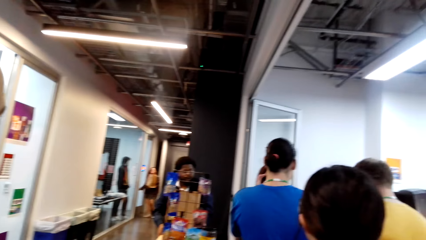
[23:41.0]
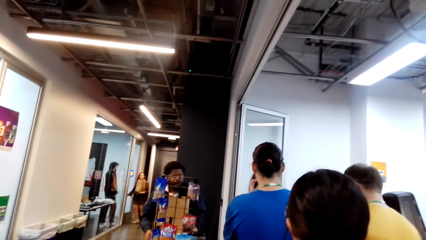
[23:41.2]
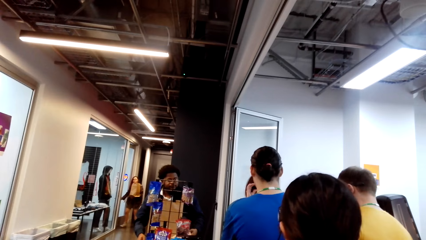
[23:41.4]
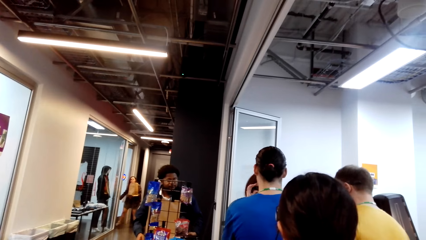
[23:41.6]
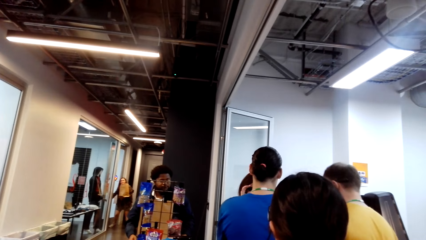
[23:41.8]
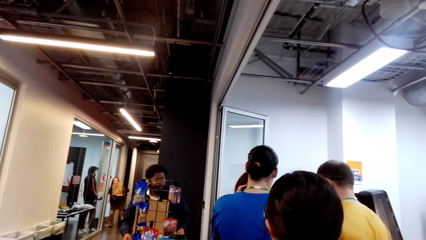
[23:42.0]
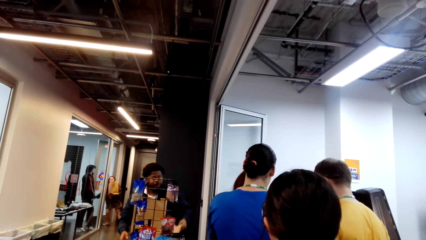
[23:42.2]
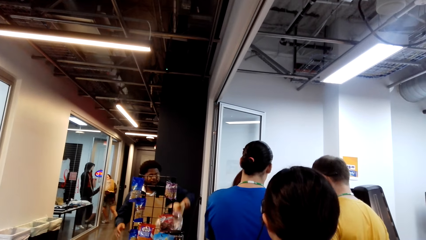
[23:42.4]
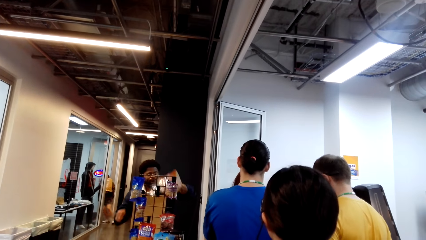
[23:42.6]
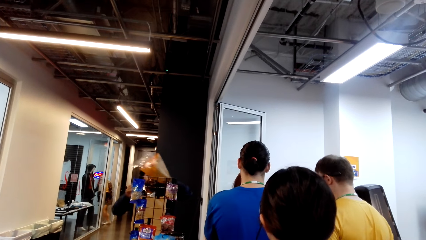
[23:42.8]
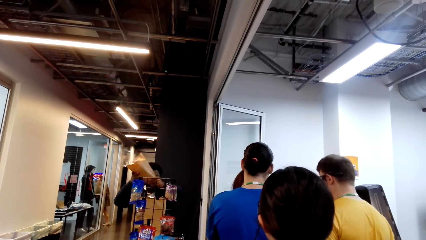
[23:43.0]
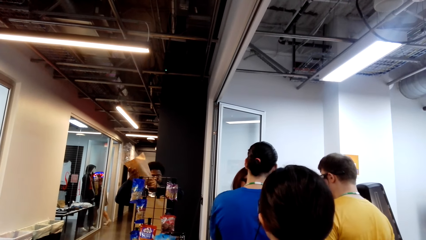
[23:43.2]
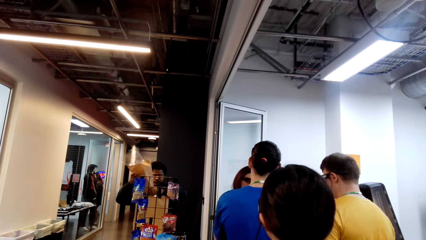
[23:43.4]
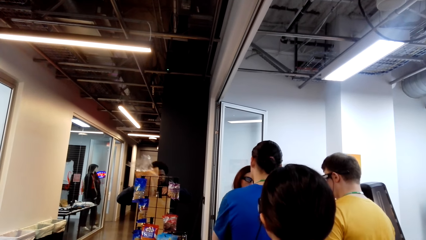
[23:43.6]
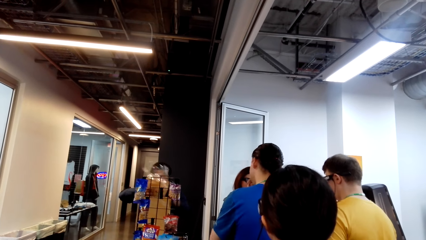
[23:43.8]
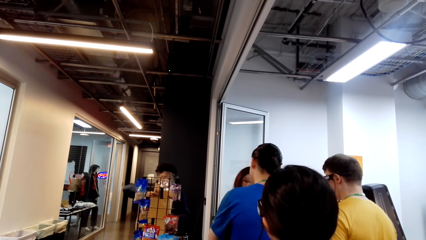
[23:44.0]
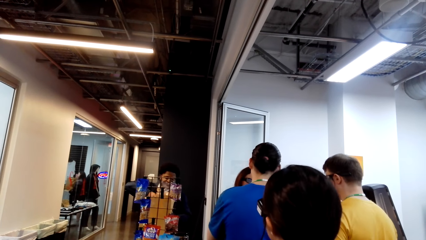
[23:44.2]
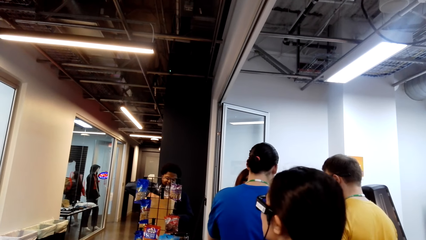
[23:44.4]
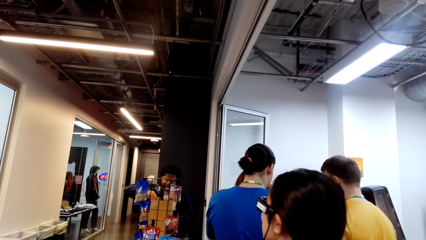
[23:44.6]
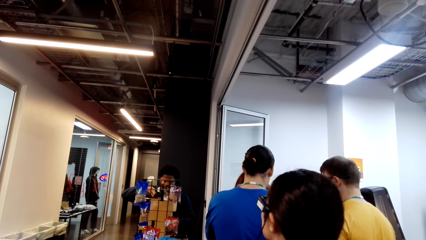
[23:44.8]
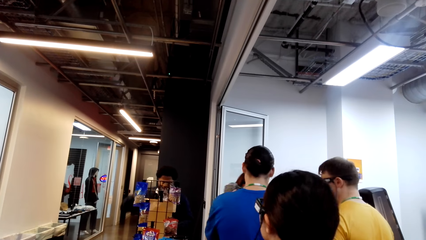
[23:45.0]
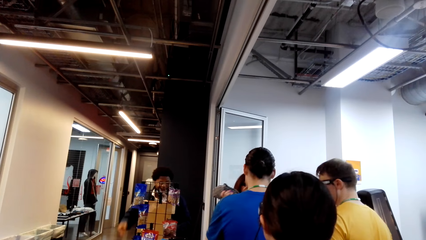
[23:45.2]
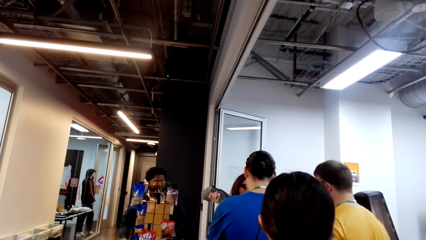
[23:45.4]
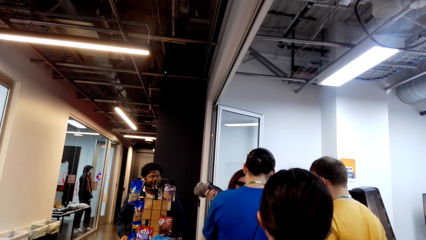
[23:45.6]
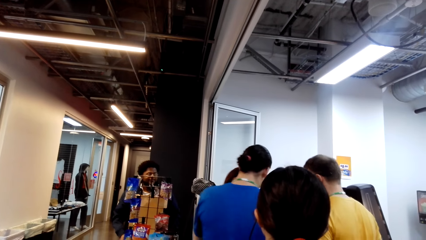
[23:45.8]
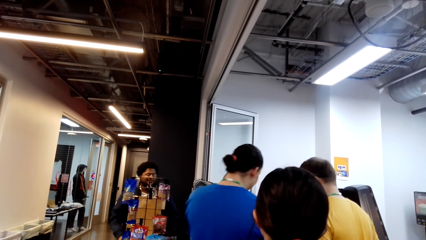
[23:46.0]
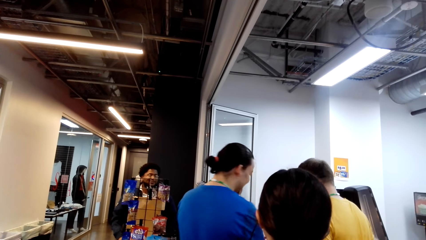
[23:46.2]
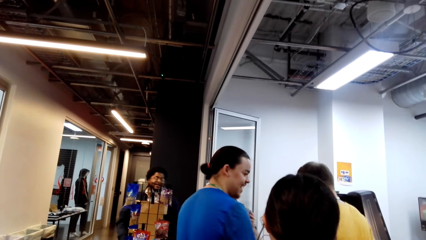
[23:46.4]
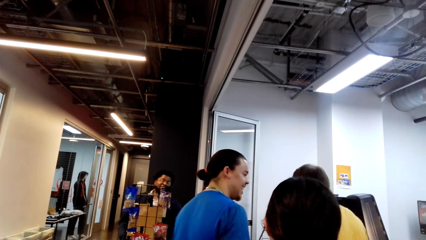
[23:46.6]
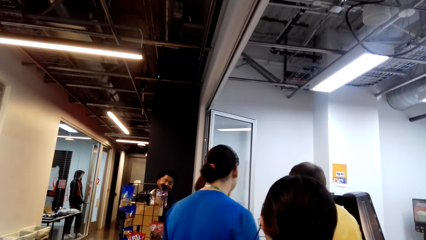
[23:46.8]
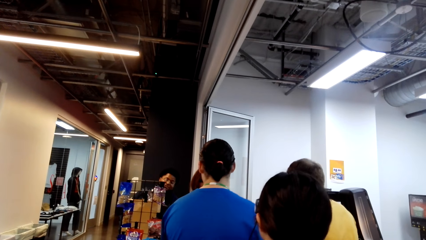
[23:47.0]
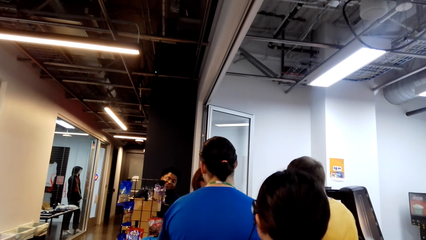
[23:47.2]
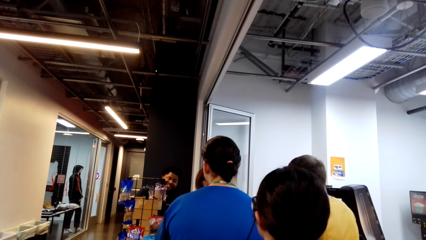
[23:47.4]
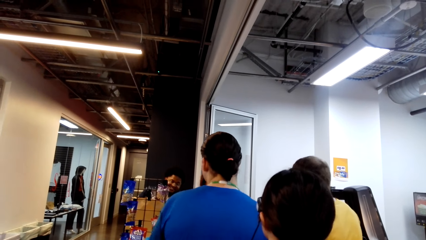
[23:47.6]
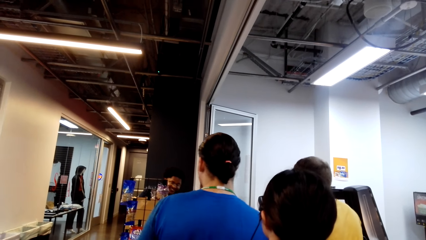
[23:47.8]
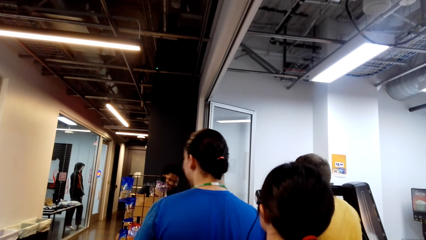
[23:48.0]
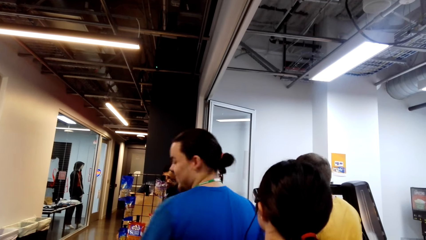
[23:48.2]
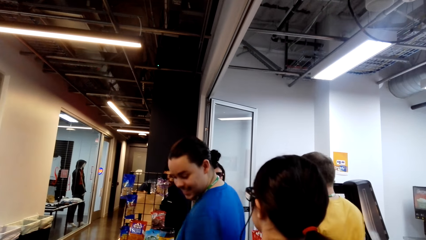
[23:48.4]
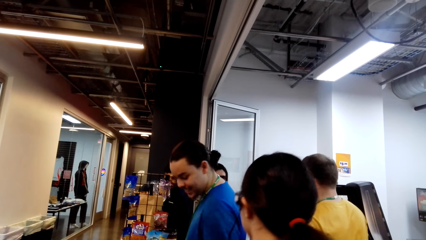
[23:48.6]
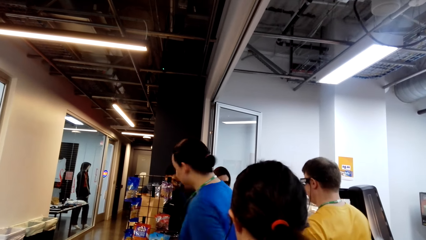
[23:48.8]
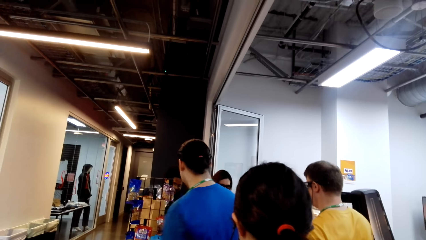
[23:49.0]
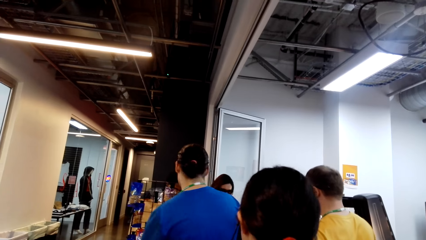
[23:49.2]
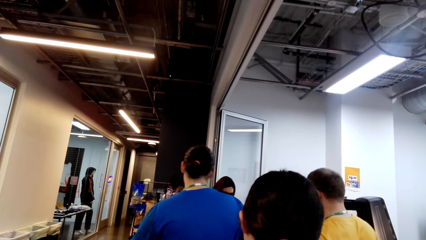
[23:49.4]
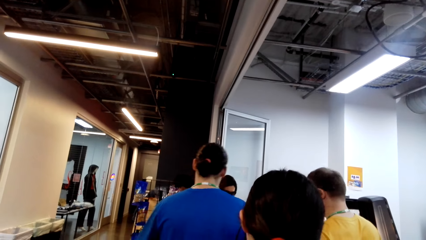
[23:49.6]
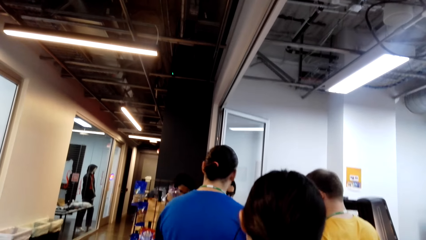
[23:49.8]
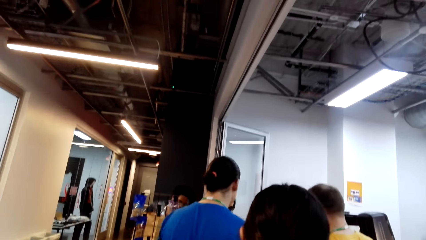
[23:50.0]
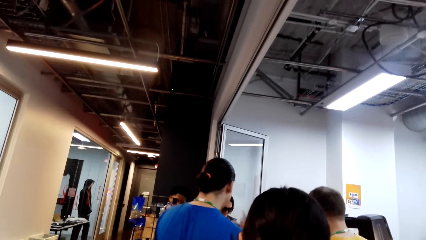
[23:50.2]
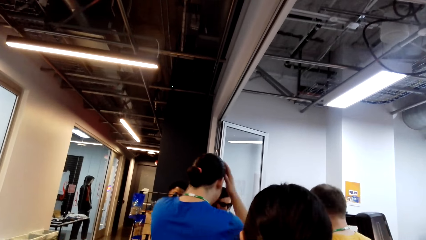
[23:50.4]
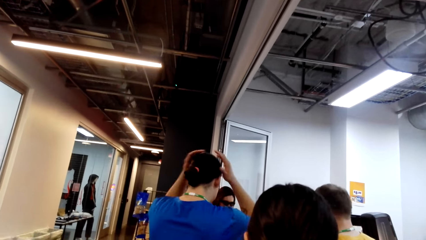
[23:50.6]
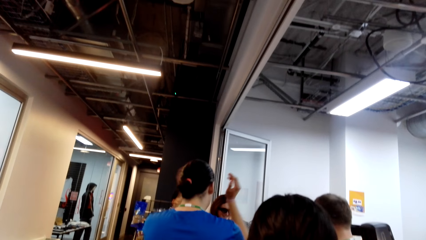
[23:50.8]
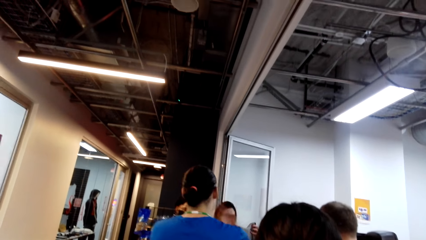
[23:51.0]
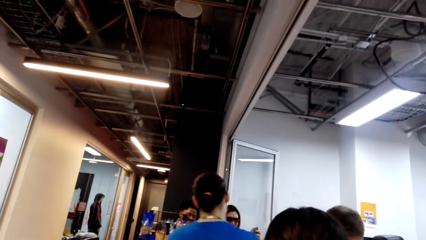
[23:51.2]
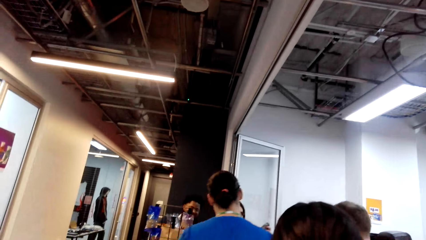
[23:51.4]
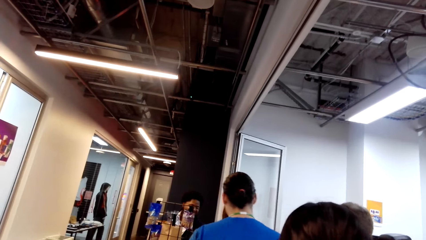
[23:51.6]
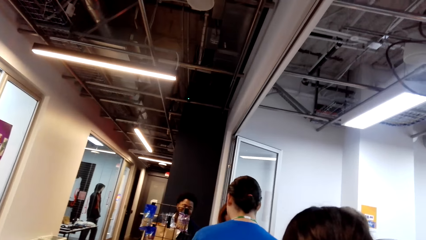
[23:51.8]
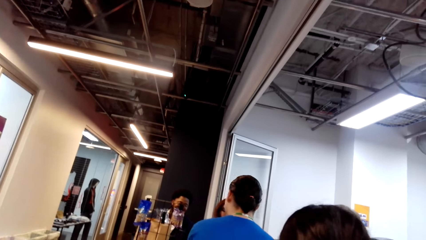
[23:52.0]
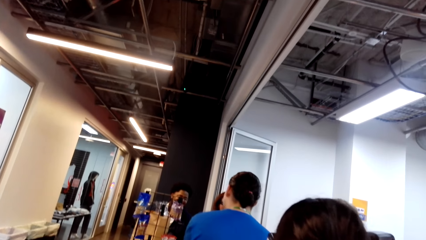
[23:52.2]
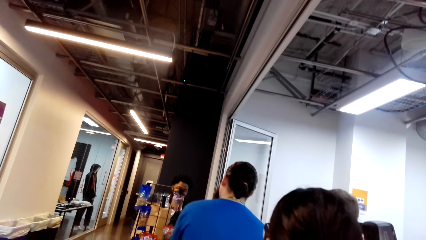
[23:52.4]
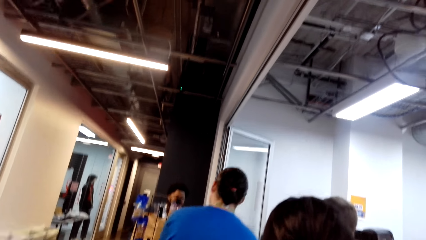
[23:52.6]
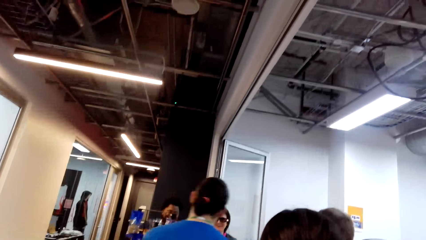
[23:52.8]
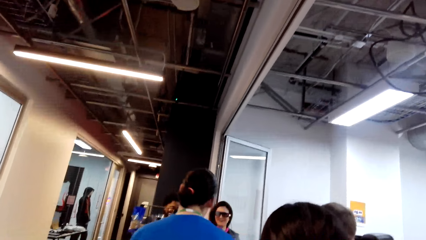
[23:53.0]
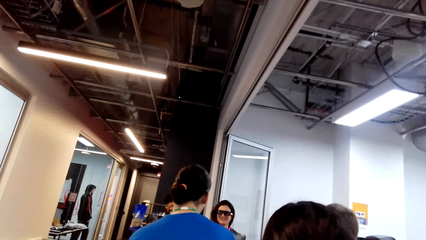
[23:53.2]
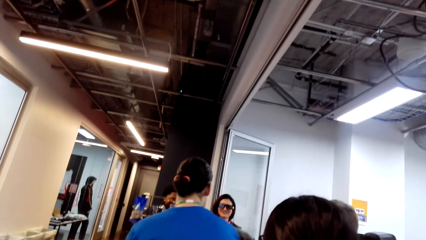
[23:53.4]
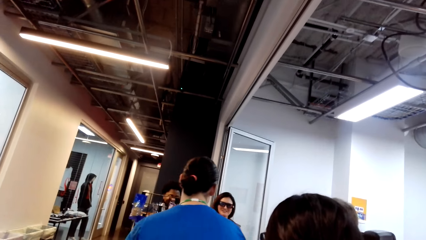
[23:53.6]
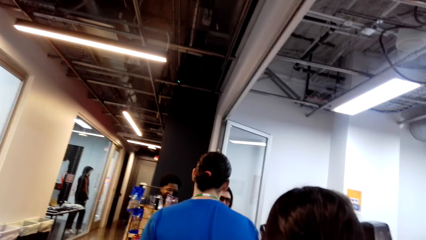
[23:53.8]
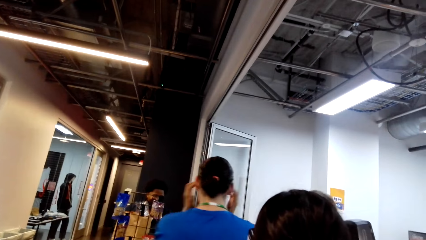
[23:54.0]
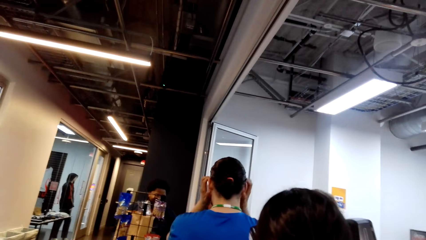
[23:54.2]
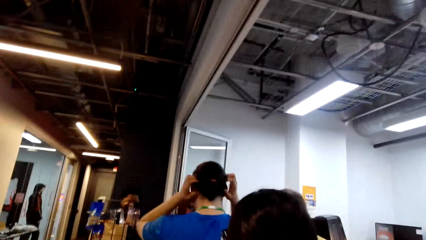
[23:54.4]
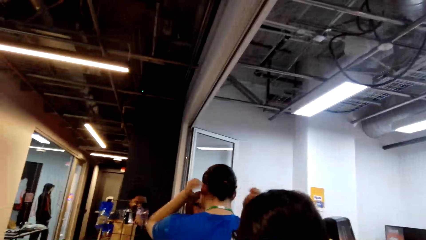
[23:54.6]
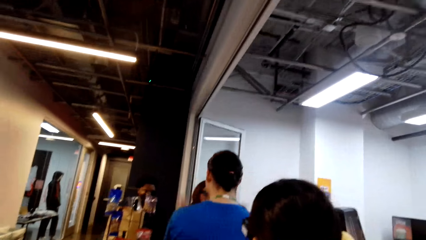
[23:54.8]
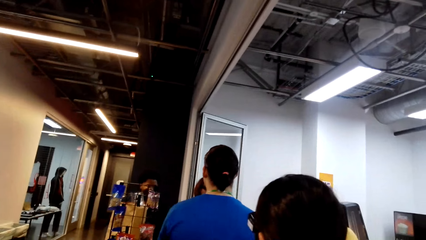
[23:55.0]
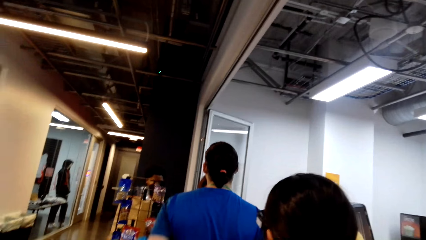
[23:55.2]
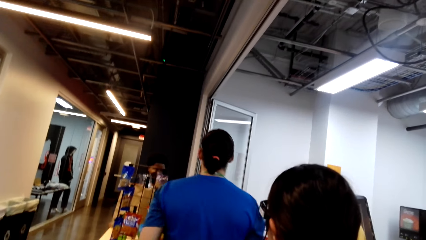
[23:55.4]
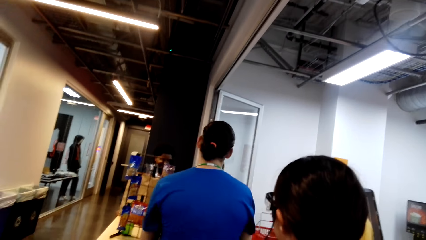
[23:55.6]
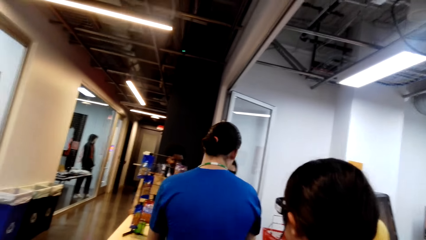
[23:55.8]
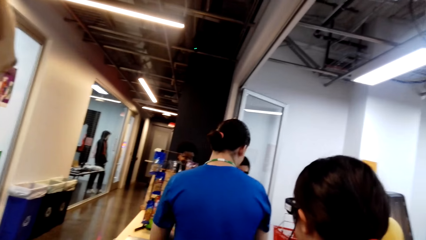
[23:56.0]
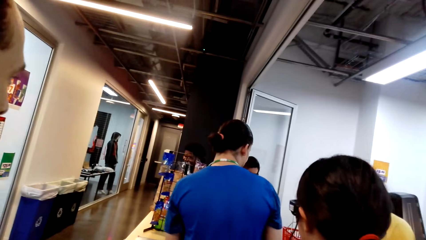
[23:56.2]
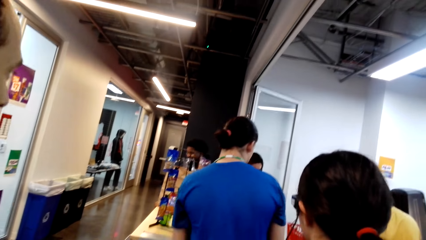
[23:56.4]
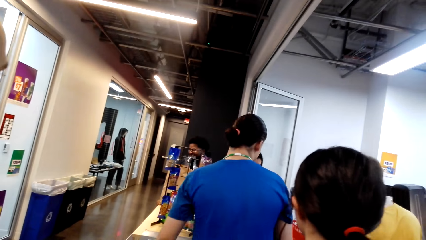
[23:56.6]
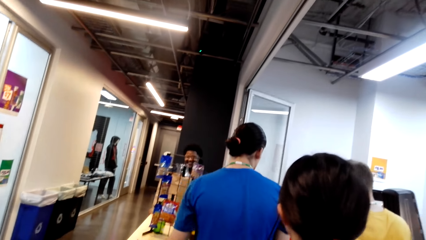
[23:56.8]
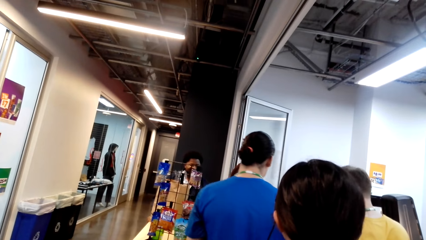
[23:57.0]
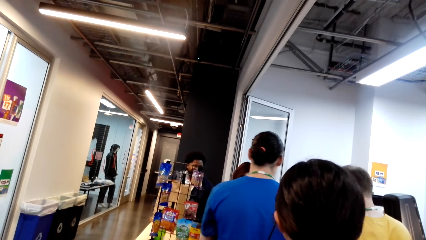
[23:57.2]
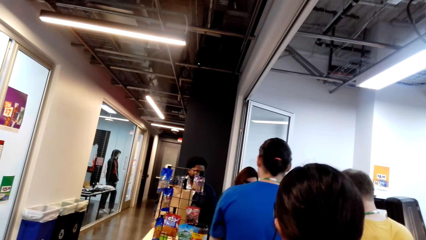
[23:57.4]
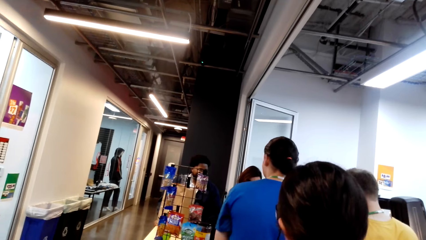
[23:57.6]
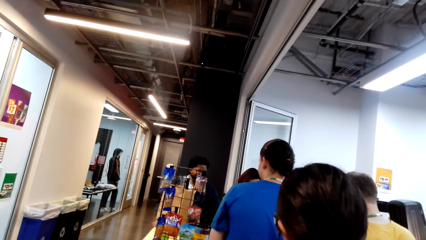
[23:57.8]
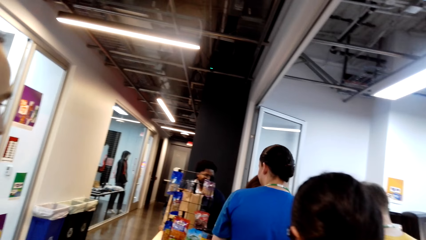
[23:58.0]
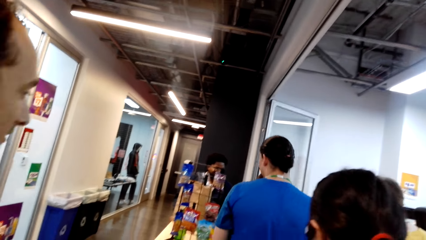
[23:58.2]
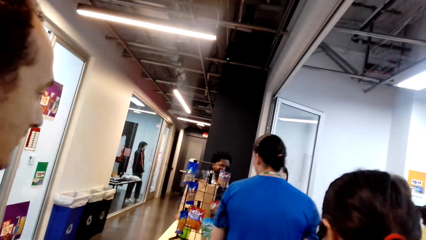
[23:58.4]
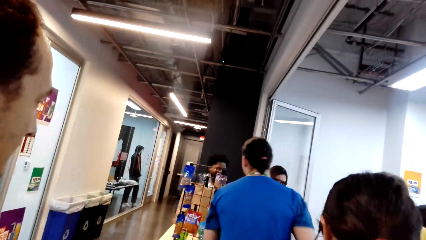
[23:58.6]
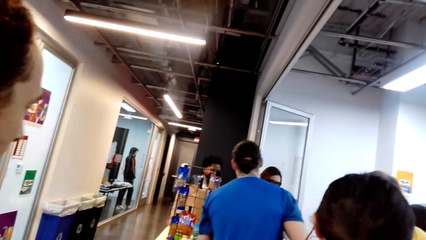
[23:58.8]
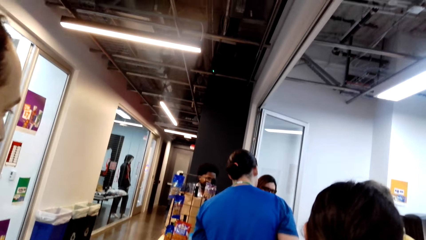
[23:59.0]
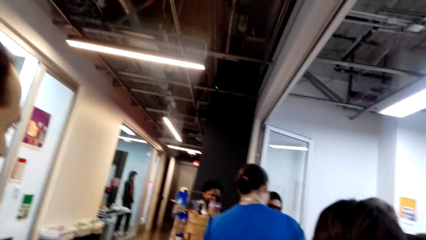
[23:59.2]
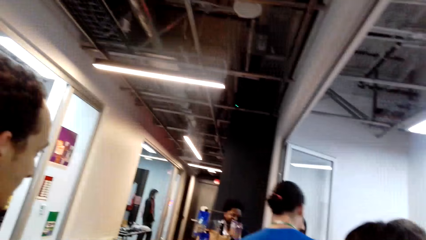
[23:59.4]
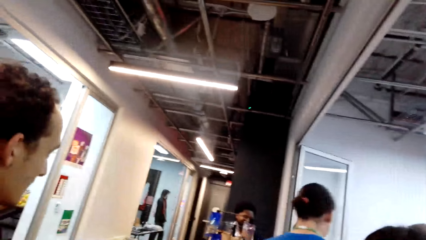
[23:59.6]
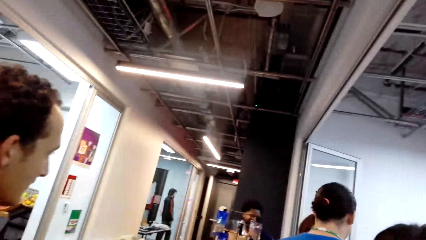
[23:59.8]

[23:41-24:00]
A person moves his body. The person turns his head. The person touches his hair. The camera wearer looks around.
